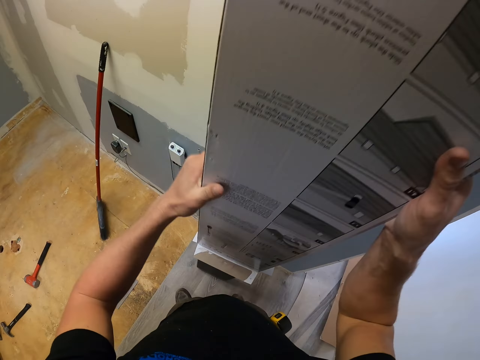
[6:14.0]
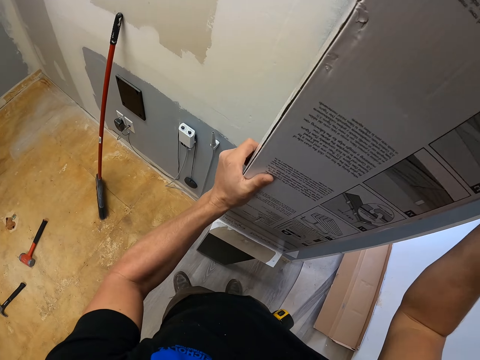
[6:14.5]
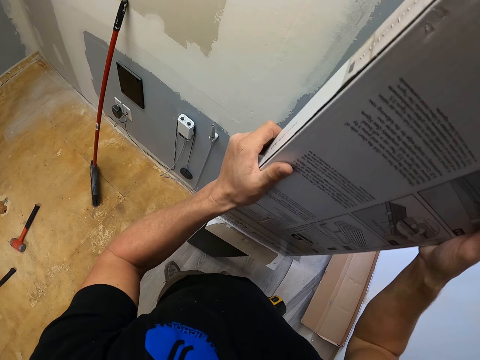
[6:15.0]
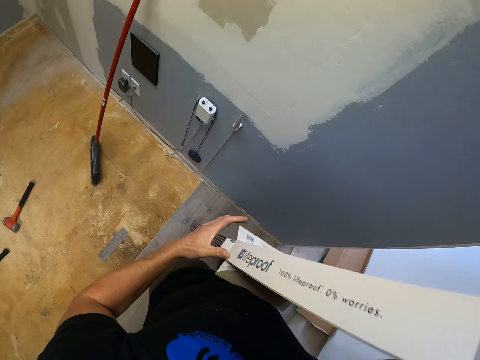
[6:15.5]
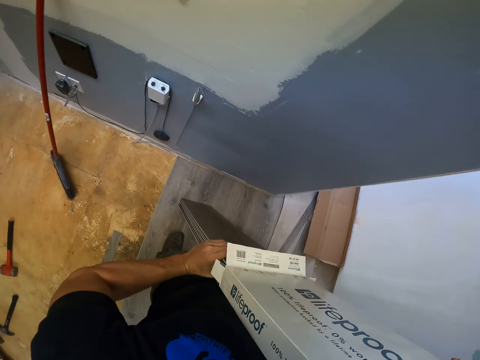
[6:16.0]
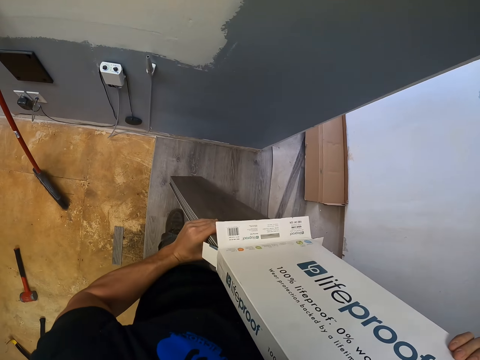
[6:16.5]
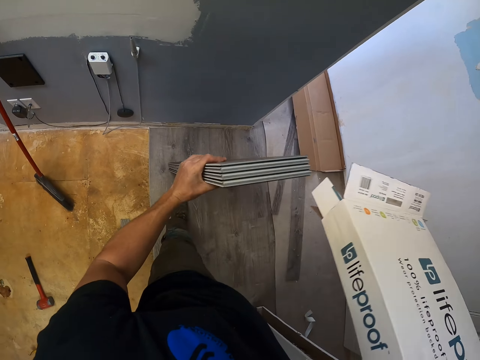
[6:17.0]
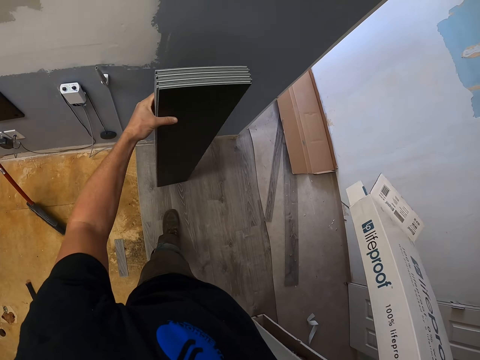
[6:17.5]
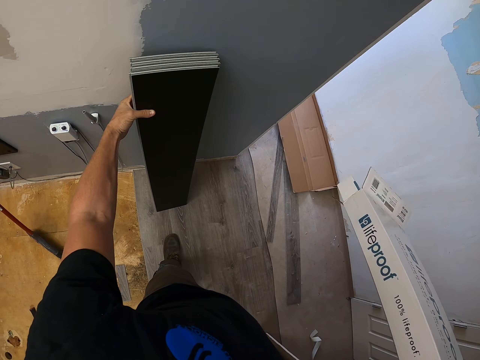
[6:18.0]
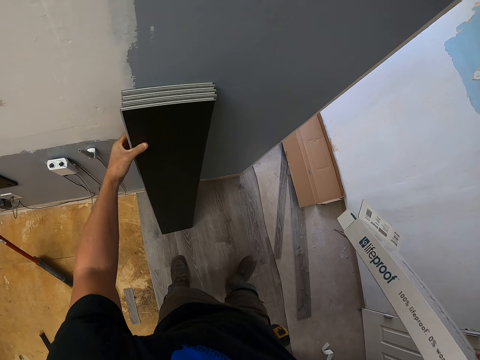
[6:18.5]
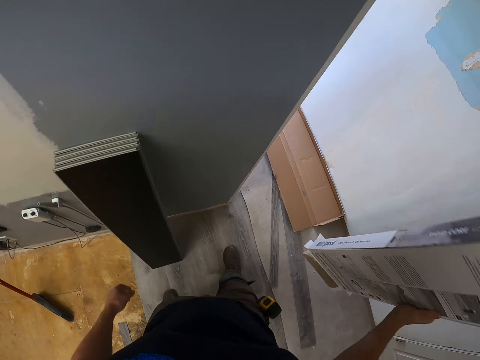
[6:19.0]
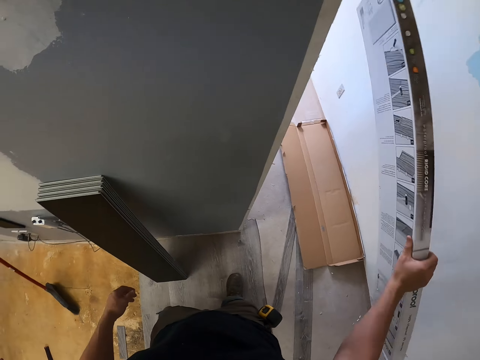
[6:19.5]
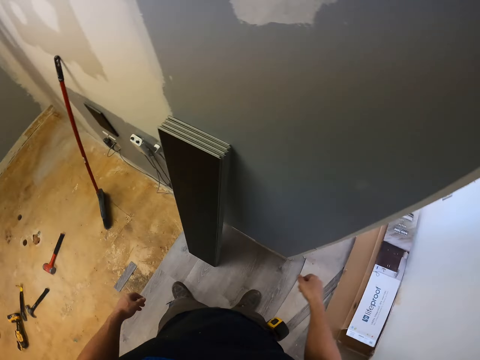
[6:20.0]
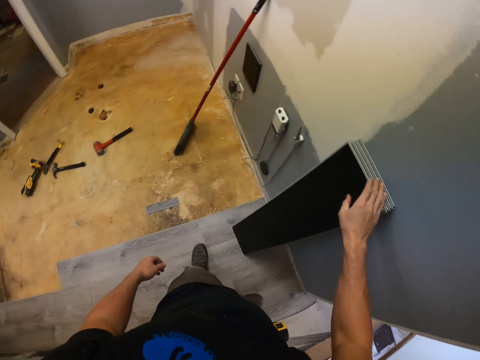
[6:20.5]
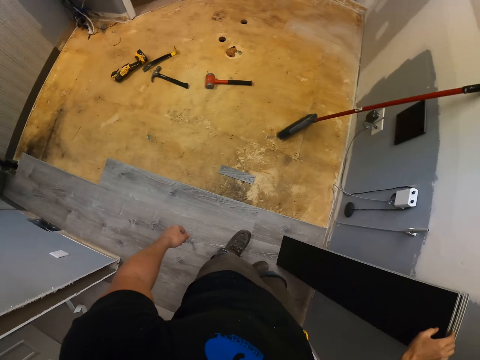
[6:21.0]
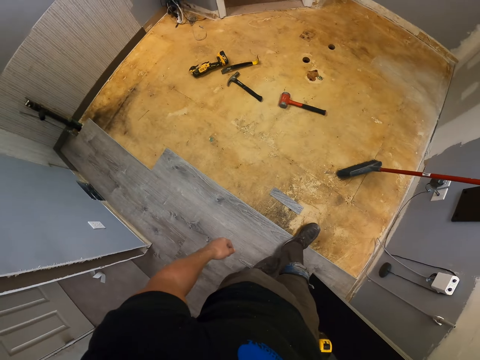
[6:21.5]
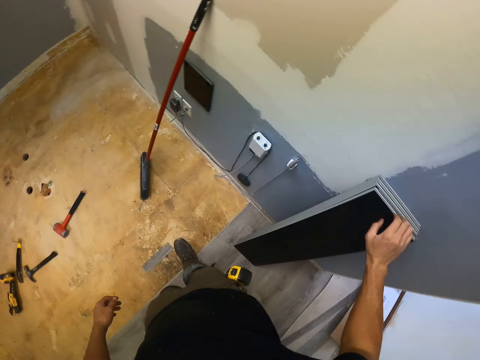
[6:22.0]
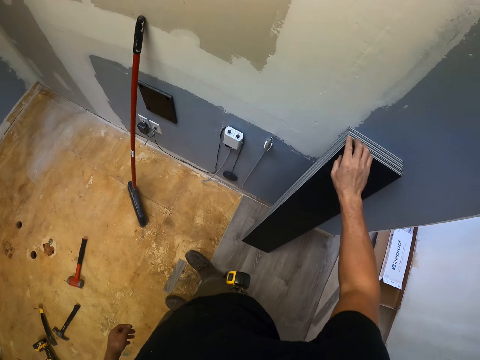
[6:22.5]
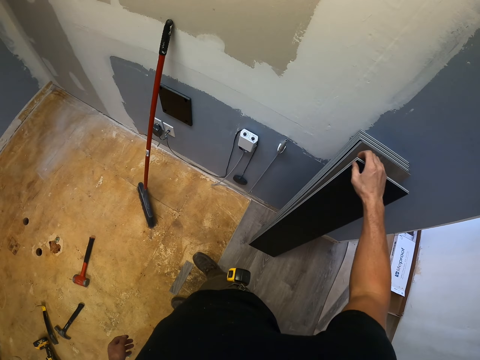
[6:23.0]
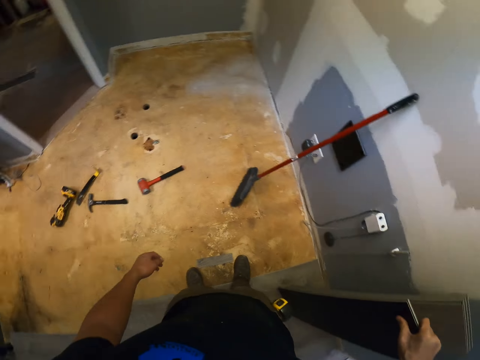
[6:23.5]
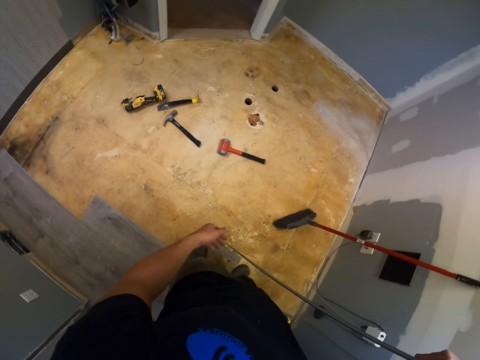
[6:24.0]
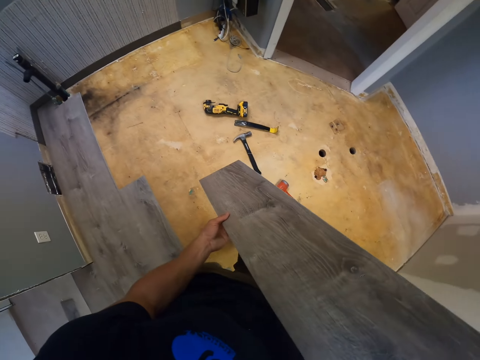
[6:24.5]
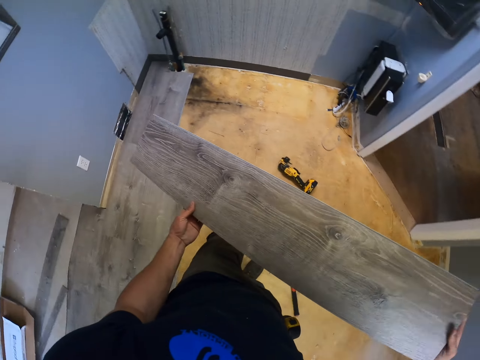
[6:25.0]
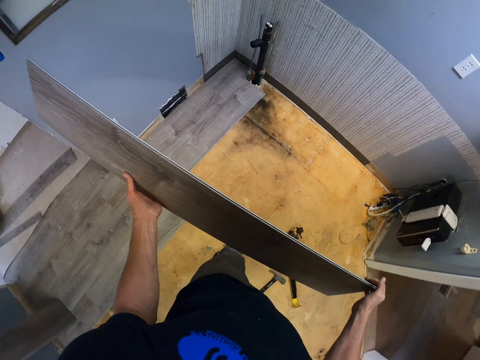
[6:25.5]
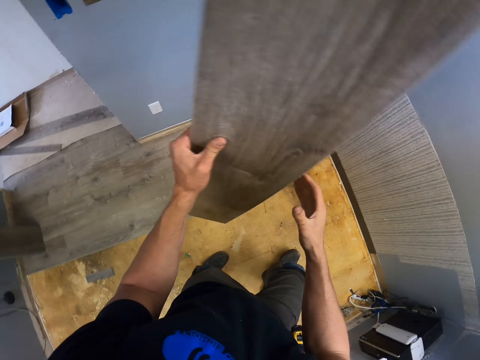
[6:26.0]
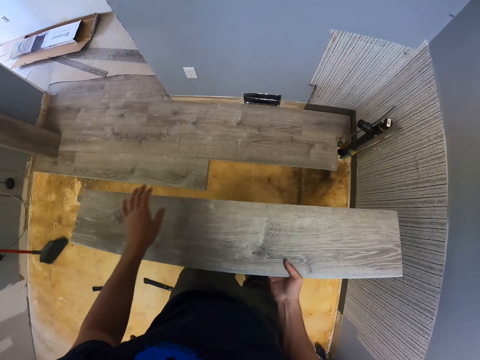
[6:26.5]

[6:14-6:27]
The camera wearer removes wood from the carton. They put the wooden floor on the wall. They throw a box on the floor. They pick up wood.

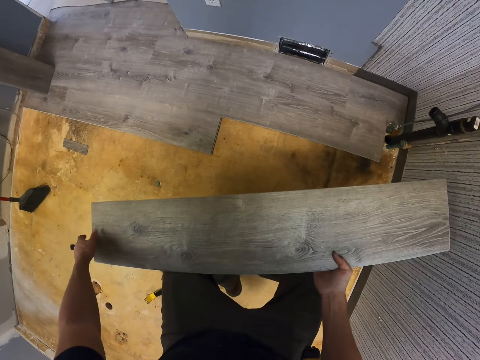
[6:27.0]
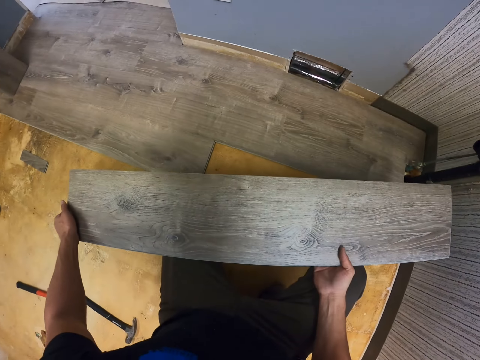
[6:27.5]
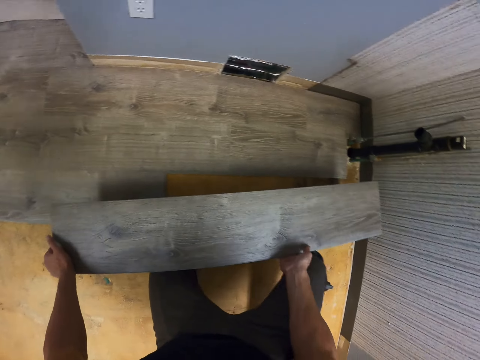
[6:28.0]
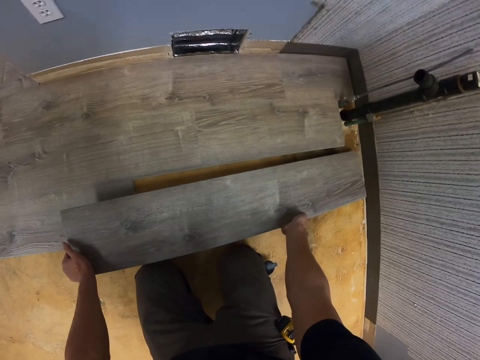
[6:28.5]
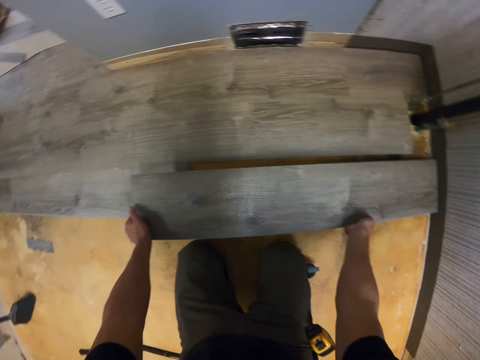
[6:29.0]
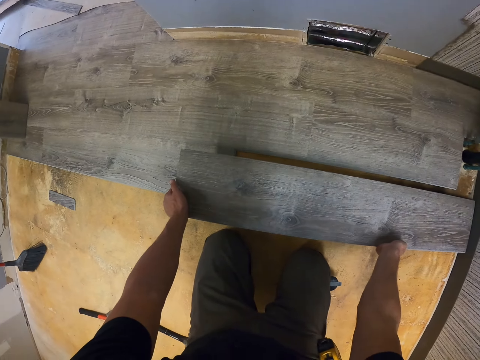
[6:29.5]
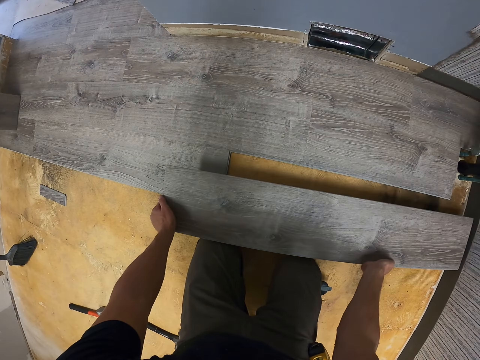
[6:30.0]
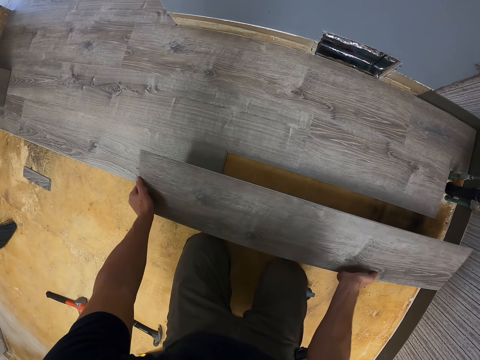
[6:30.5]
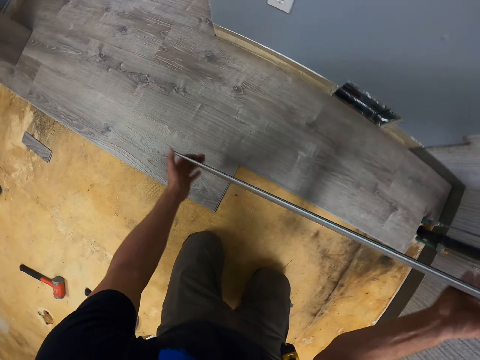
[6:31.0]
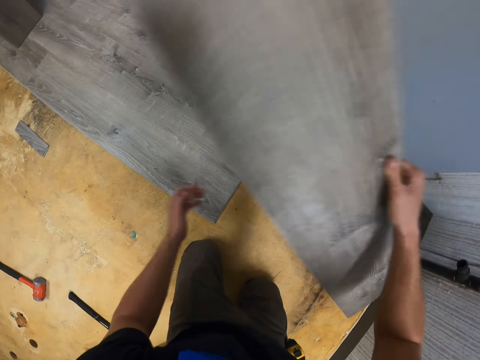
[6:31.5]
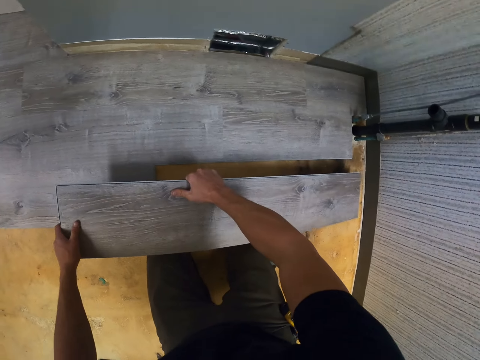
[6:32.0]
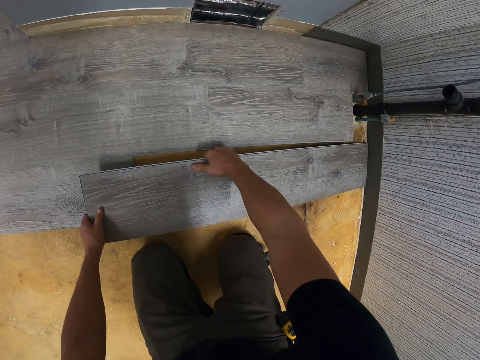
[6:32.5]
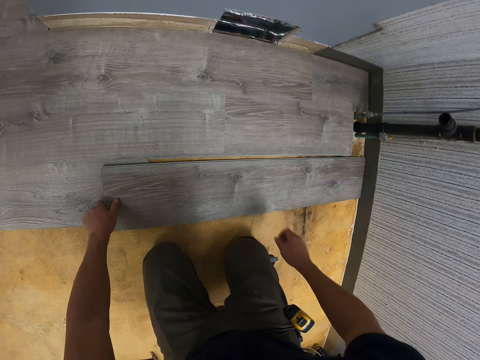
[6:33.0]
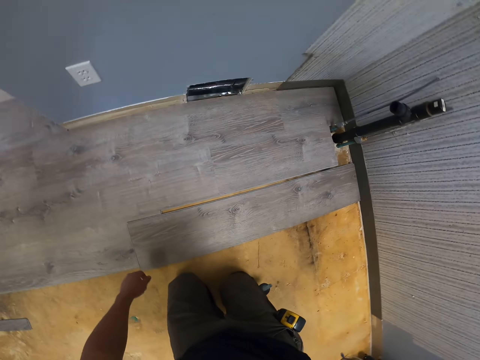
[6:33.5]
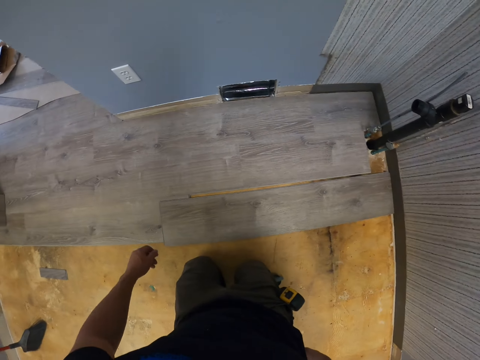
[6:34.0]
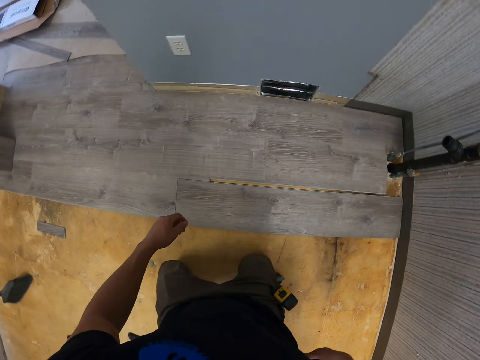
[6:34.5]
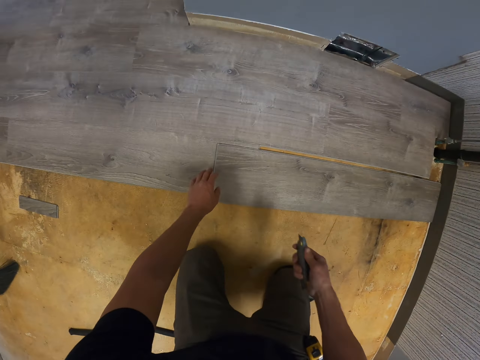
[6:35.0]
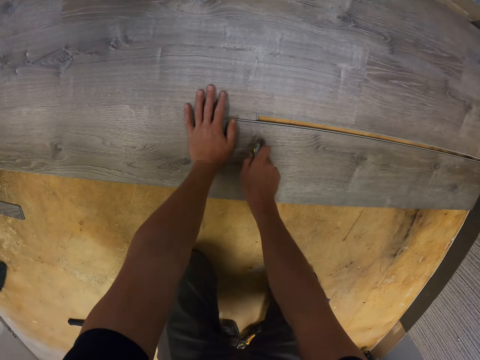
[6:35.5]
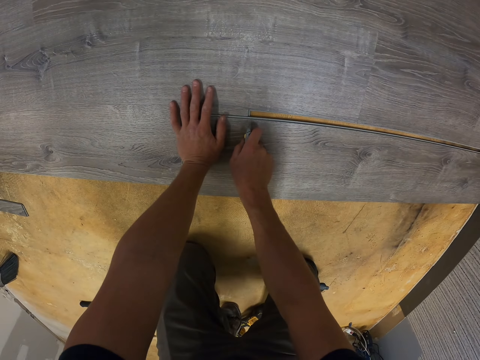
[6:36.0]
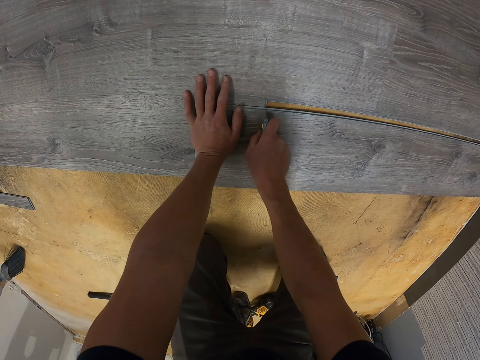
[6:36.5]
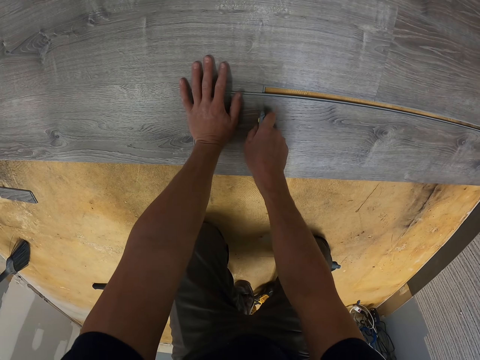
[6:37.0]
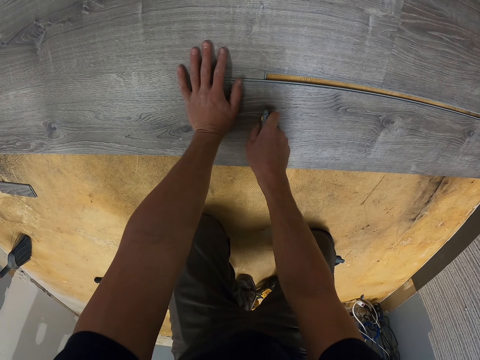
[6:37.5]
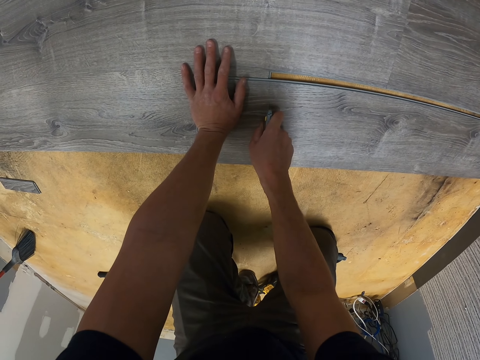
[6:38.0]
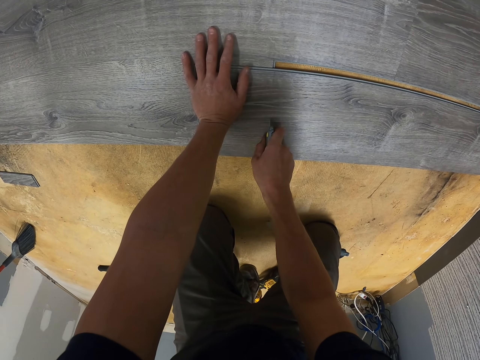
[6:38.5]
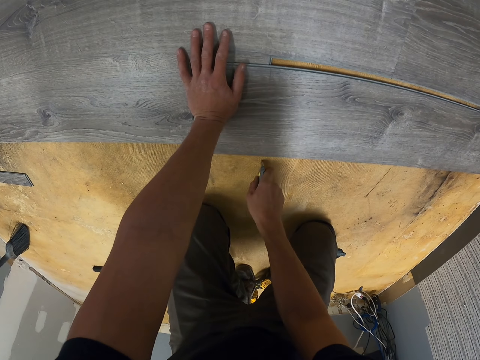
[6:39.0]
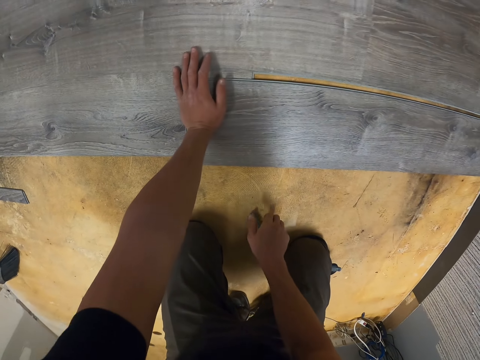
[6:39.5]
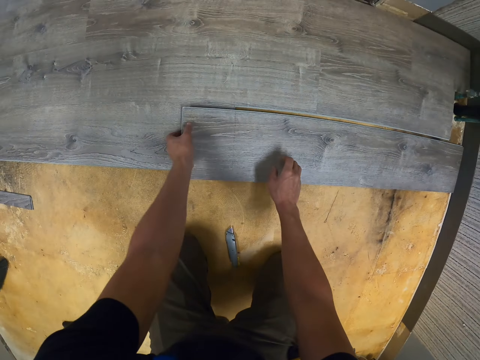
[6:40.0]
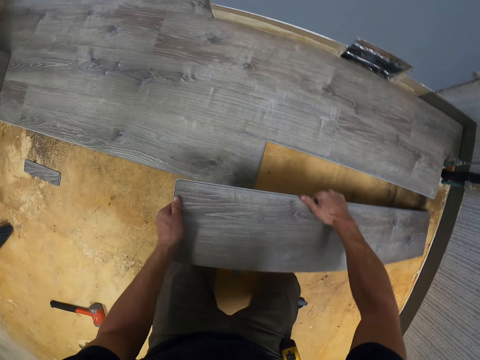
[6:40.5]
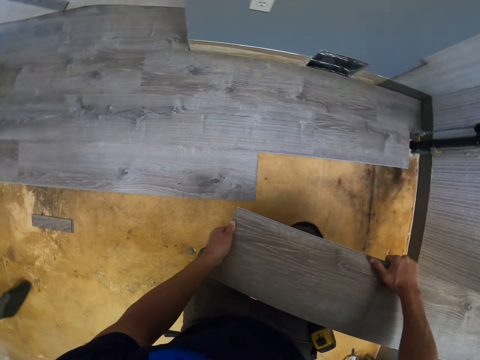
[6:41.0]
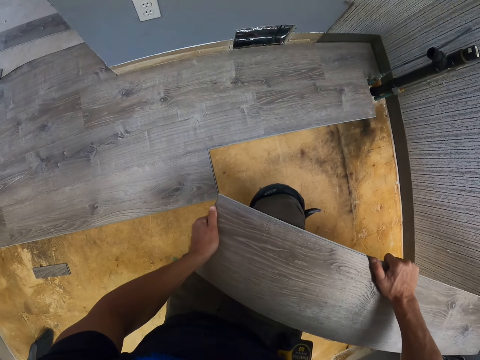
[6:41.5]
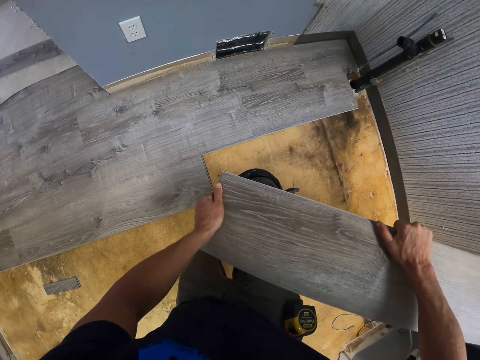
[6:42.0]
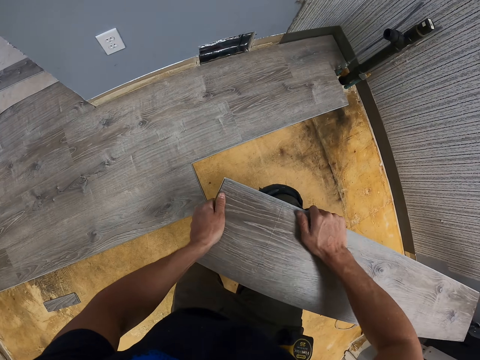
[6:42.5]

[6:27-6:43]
The camera wearer puts the wood on the floor. They turn a piece of wood. They cut wood with a wood cutter. They cut wood with hands and pick up wood.
